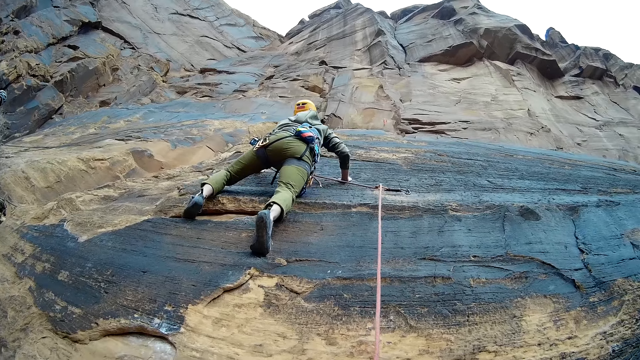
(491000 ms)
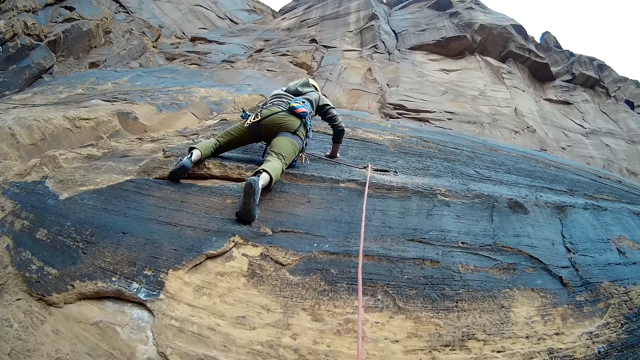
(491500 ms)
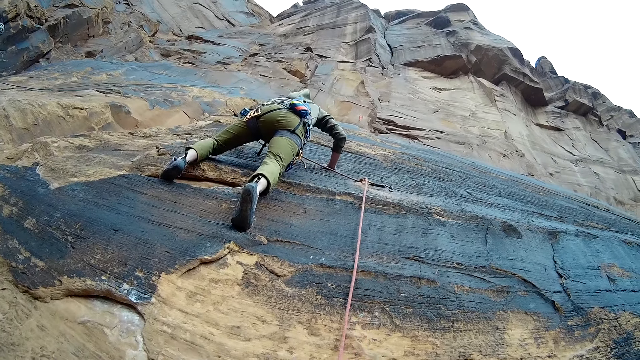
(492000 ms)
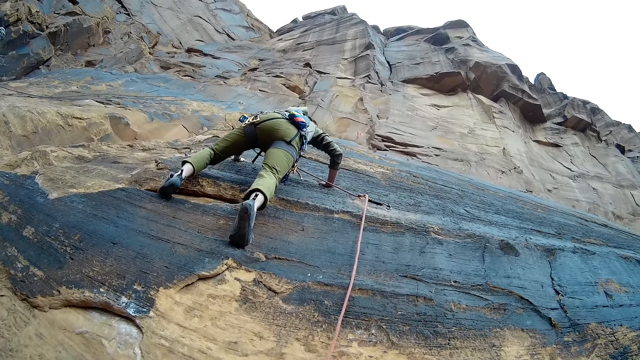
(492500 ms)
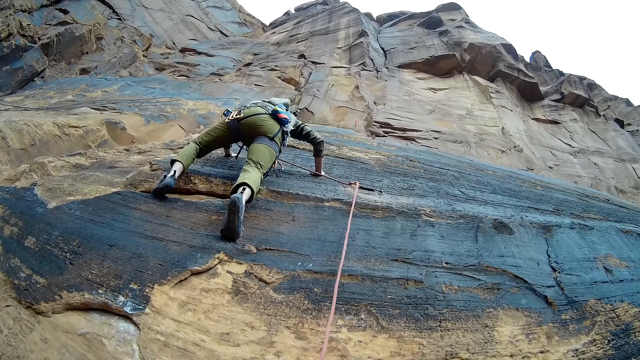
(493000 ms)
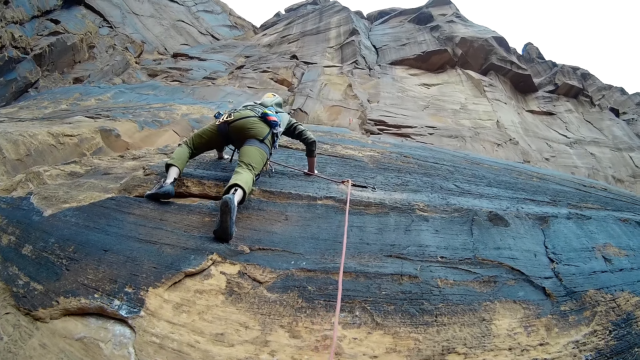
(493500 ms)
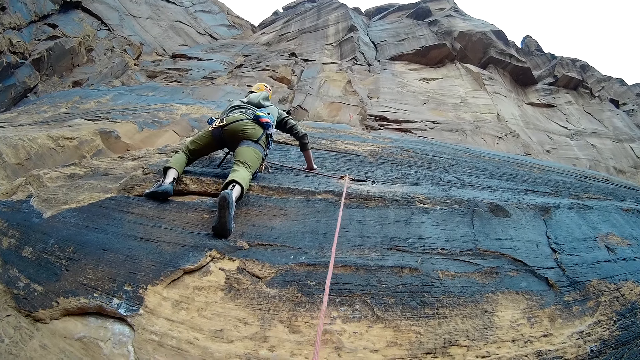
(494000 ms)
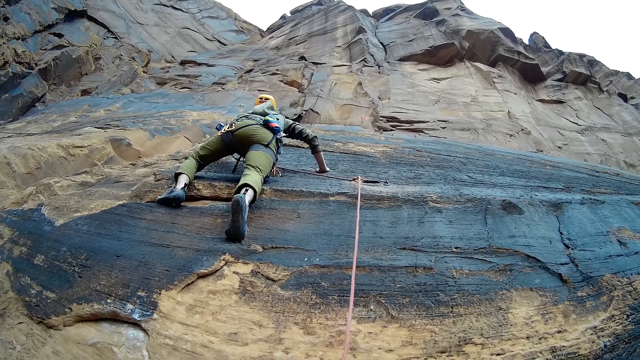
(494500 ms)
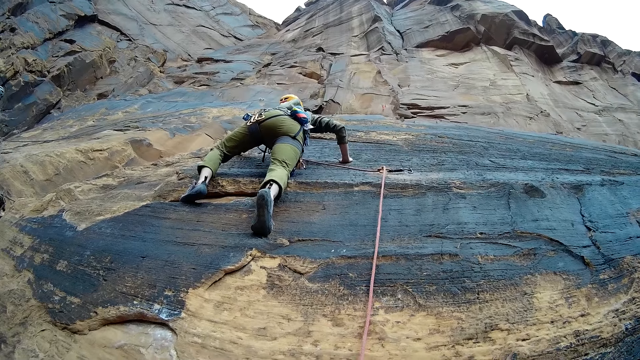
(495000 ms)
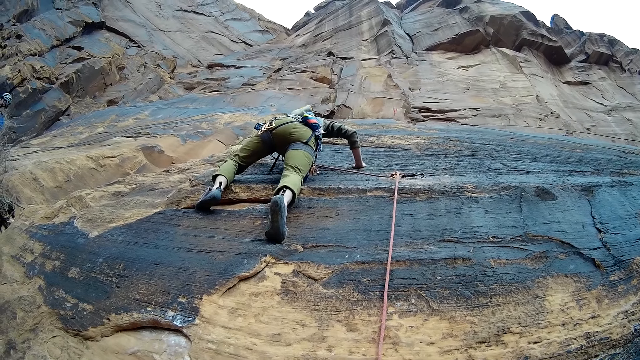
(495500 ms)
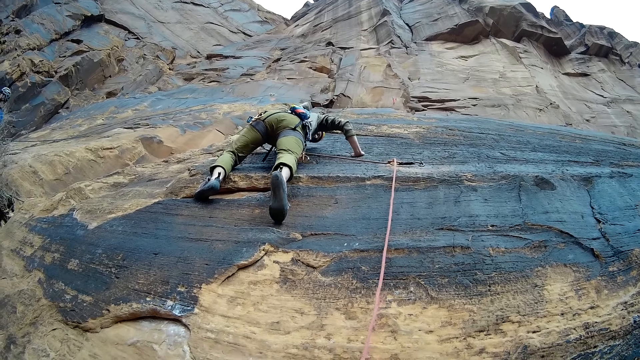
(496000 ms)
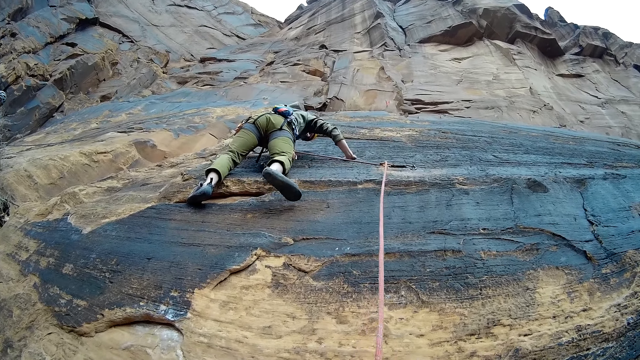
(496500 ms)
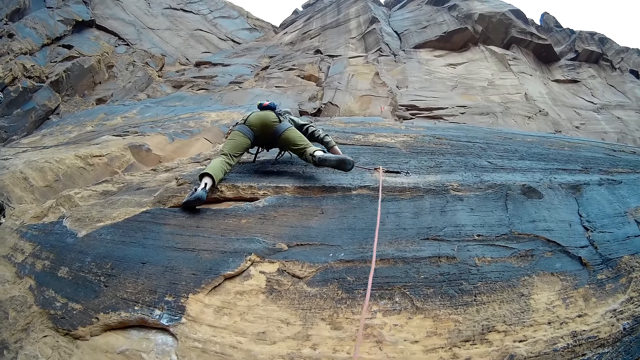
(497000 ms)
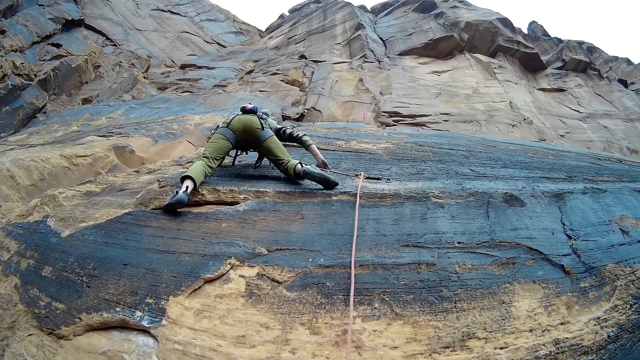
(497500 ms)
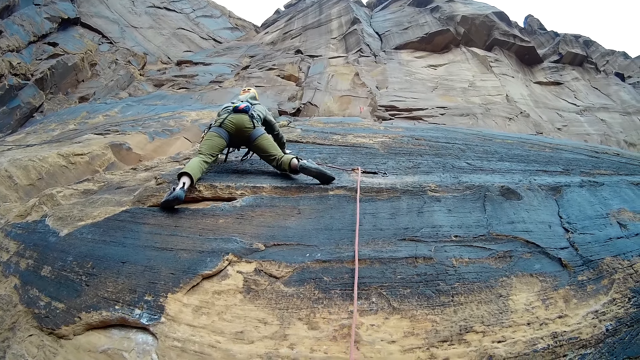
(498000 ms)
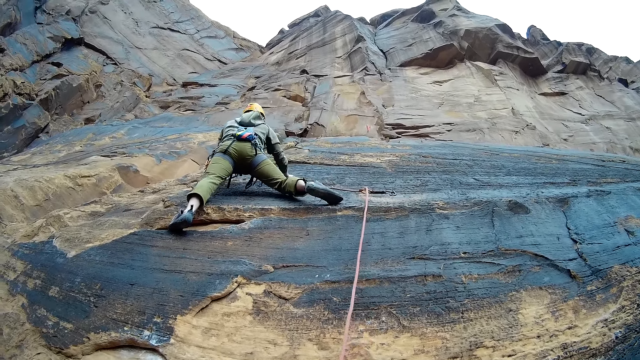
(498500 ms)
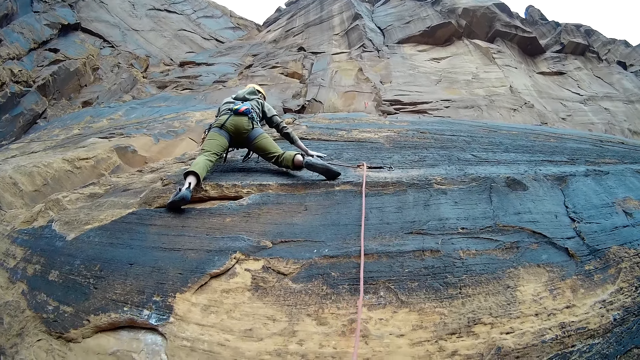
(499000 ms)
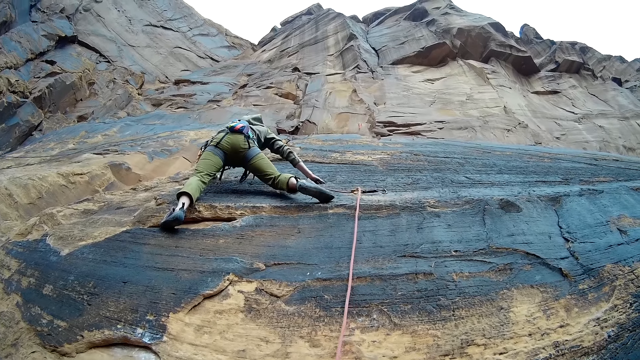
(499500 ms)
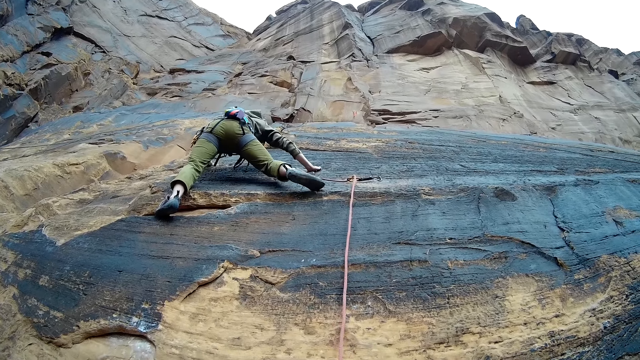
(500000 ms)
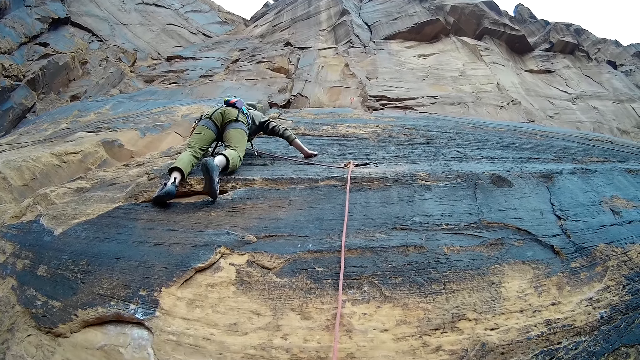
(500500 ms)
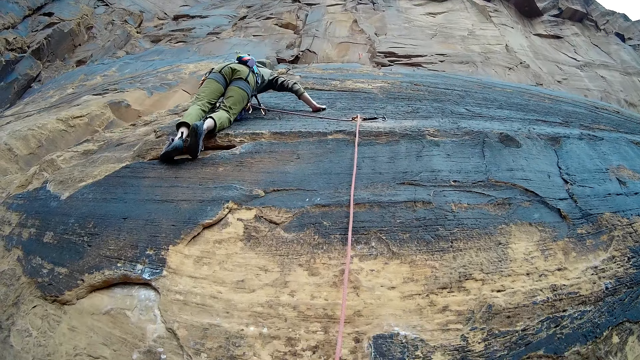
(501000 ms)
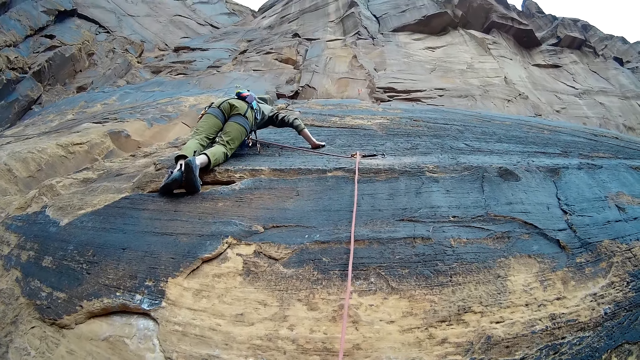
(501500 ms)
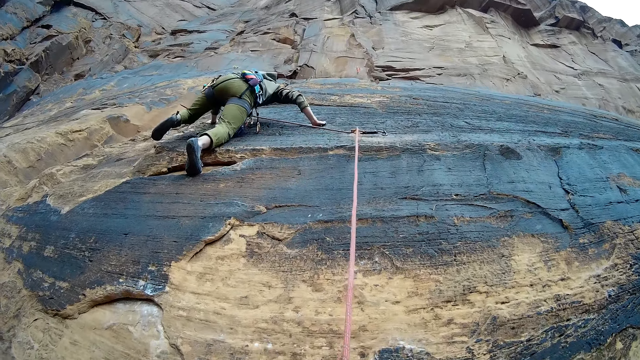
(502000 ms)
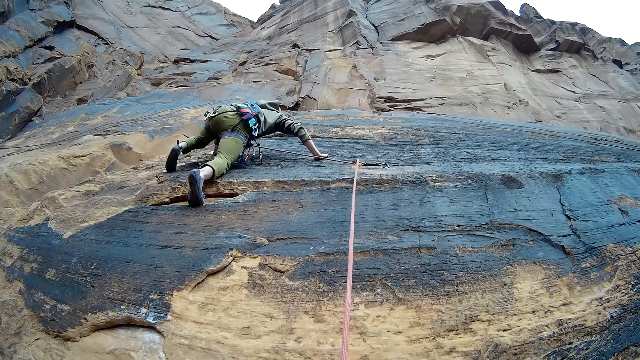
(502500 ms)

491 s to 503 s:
A man climbs the mountain wall with a rope.

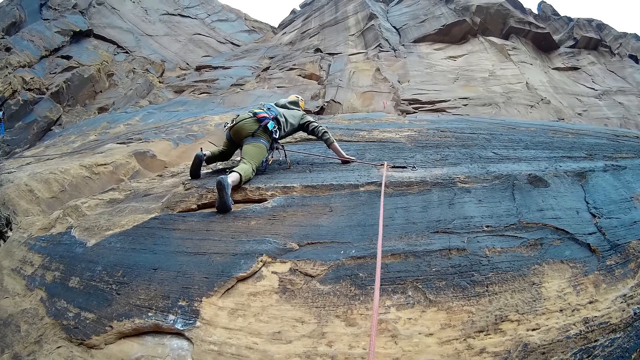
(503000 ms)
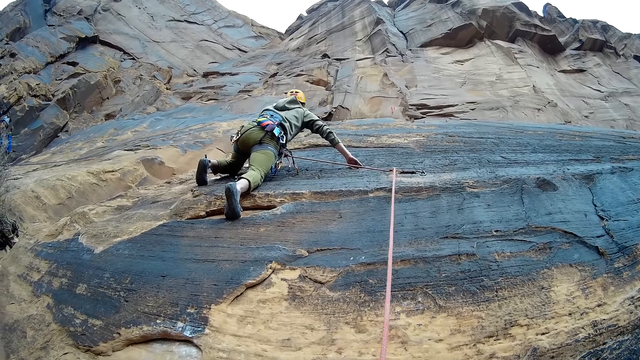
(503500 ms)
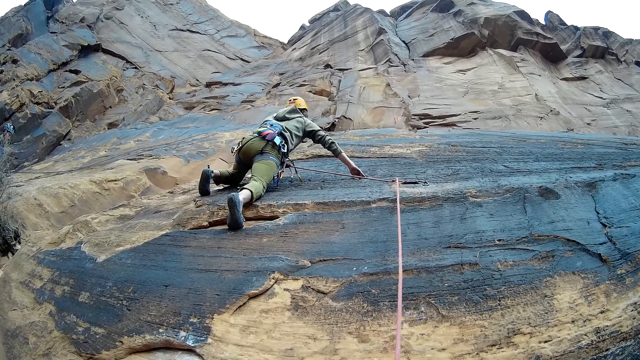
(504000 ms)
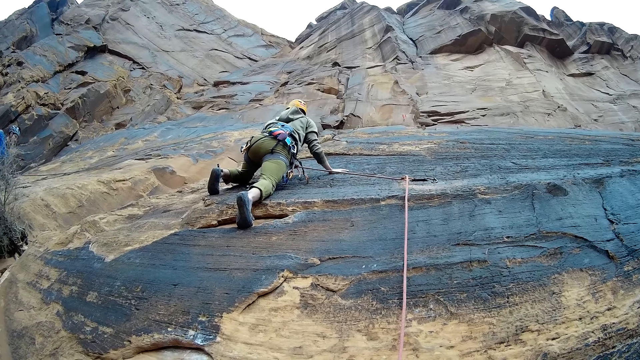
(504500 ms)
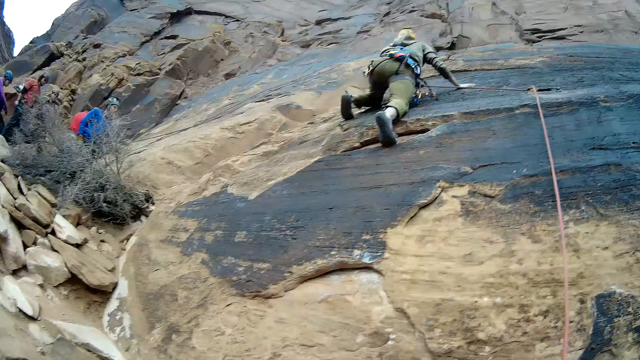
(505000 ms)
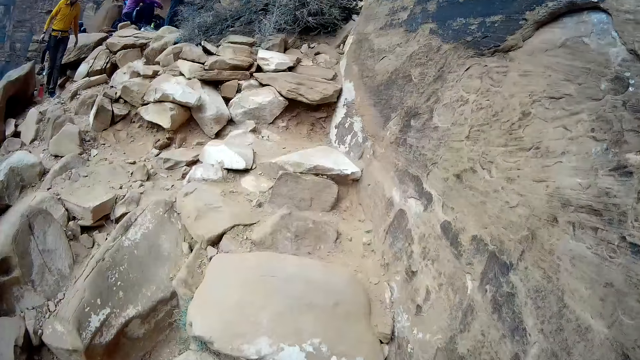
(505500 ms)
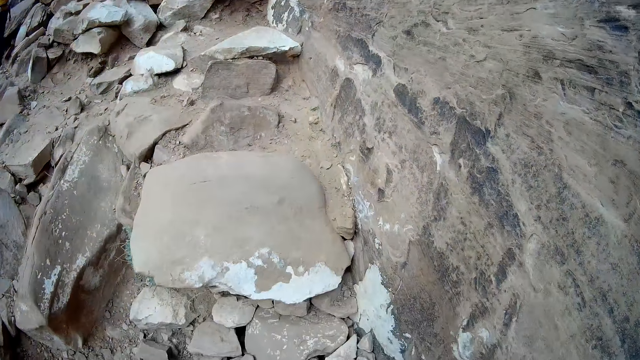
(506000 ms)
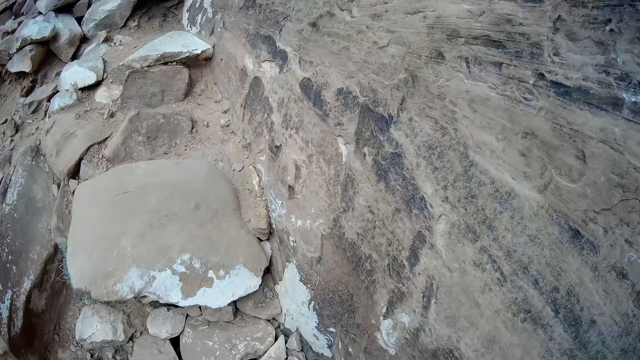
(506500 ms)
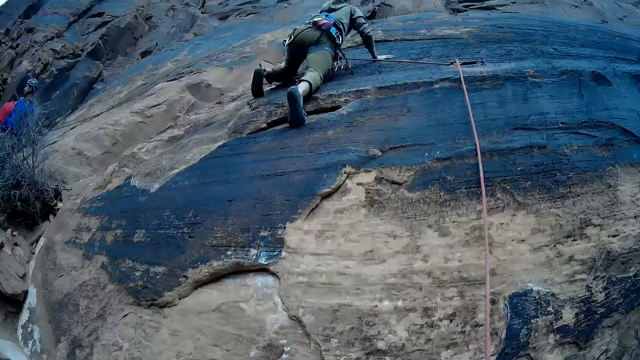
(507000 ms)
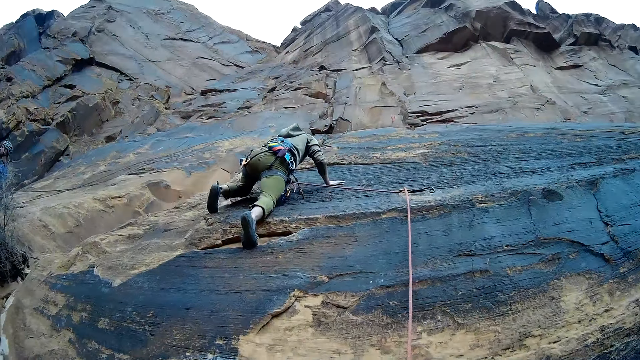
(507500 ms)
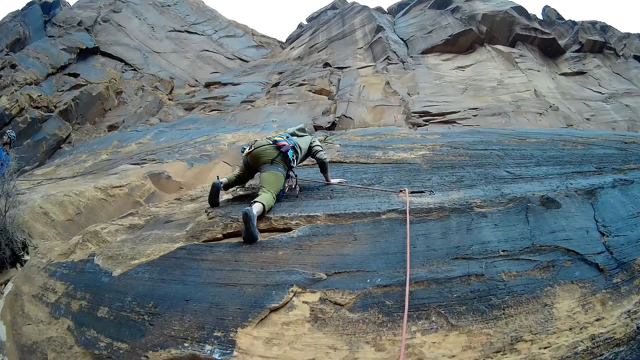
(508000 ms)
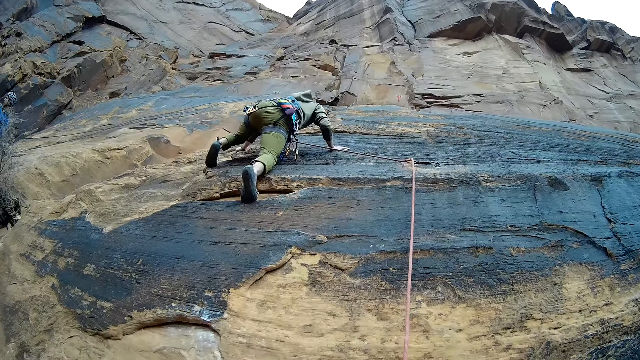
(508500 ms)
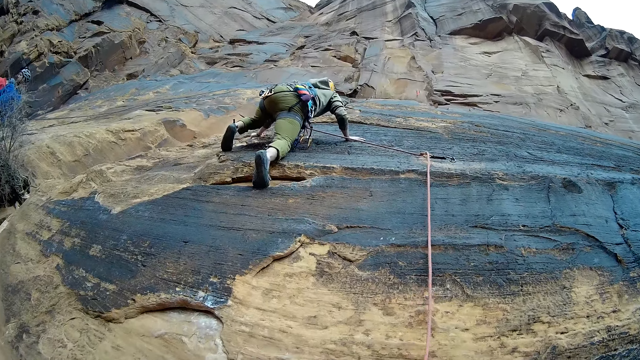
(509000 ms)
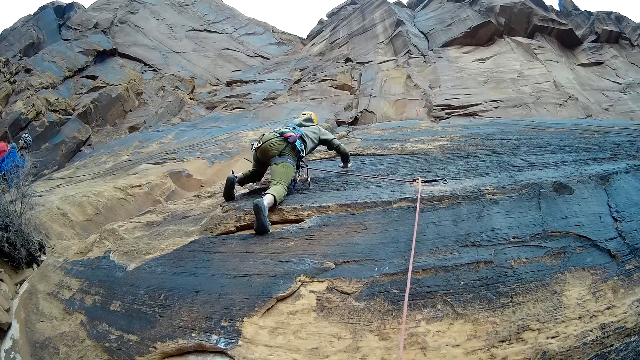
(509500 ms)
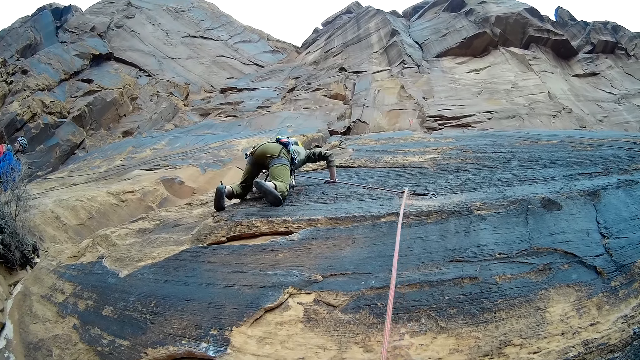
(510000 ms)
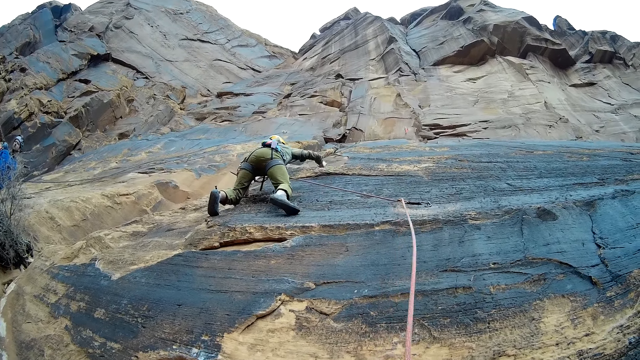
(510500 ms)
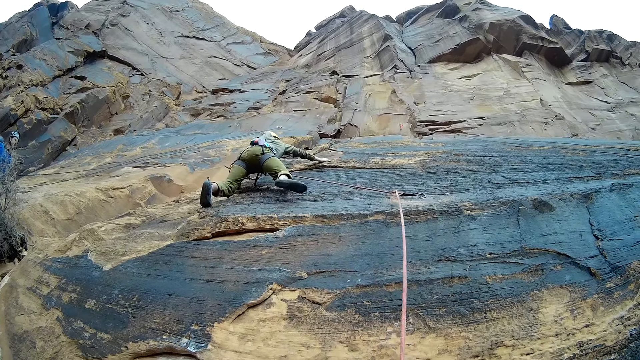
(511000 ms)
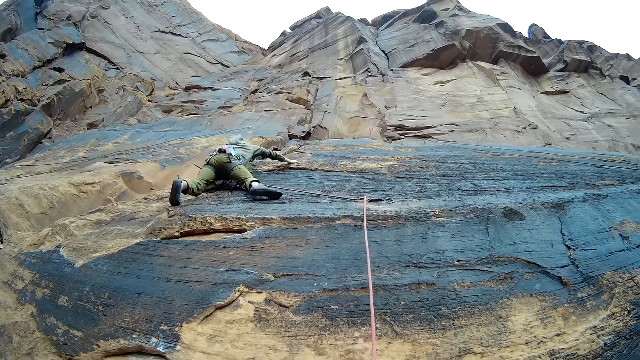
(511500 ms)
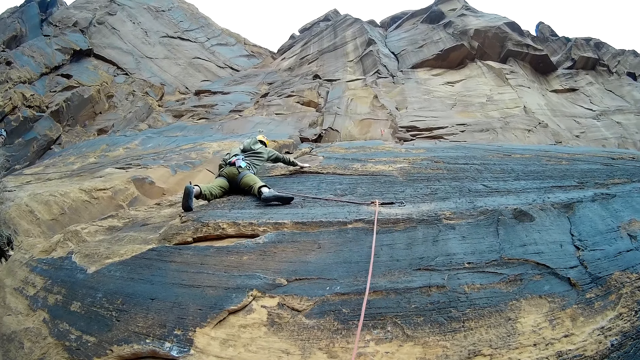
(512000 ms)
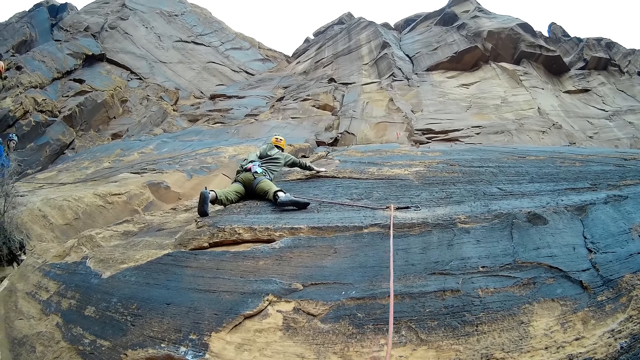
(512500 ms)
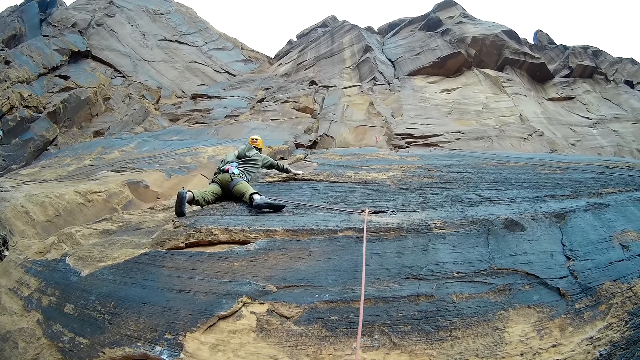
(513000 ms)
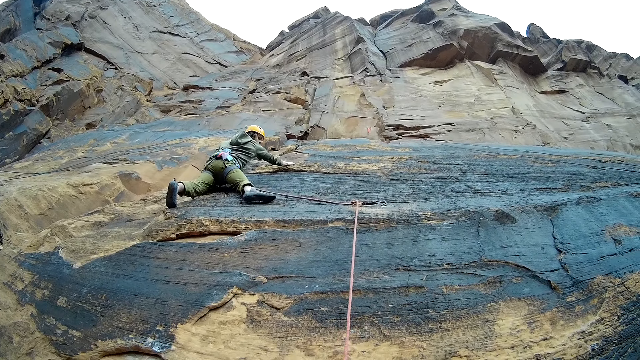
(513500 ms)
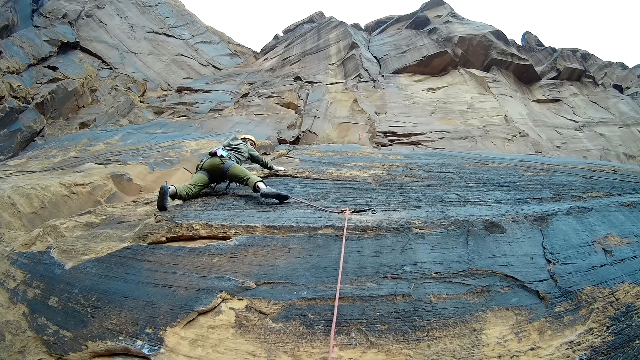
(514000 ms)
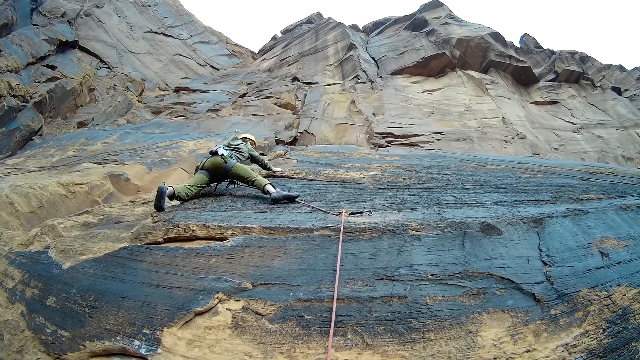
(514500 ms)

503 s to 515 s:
A climber stands. Another climber sits on the rock. Another climber walks on rocks. The camera wearer looks towards the left side. They look towards a man. The man climbs on the rock mountain.
